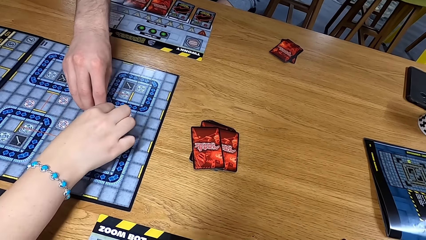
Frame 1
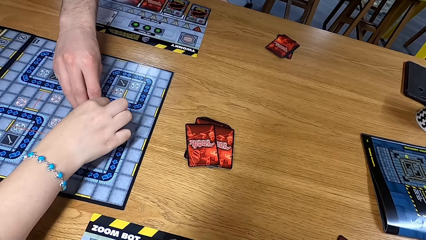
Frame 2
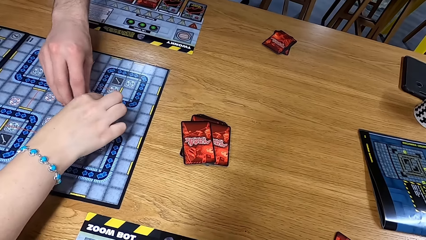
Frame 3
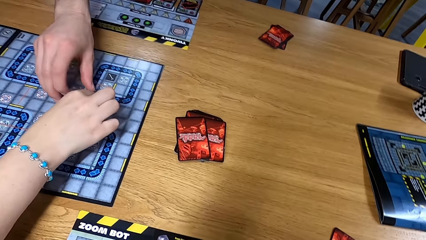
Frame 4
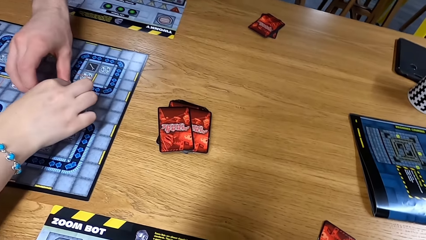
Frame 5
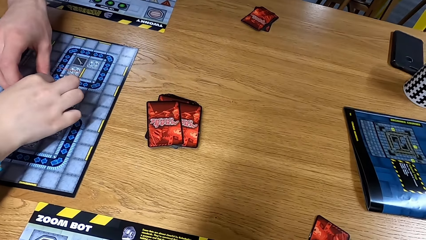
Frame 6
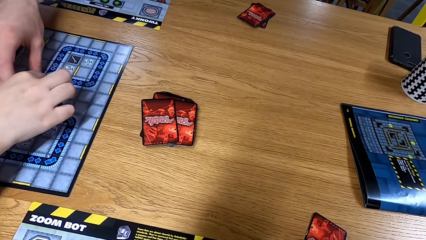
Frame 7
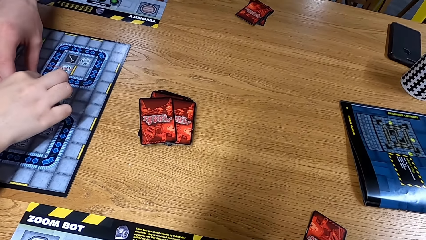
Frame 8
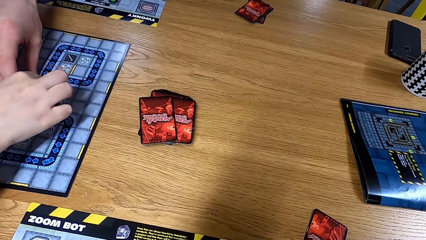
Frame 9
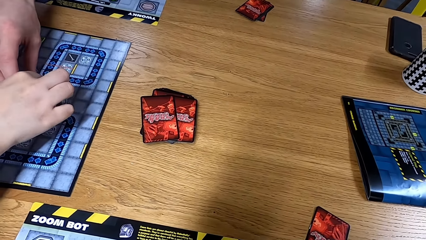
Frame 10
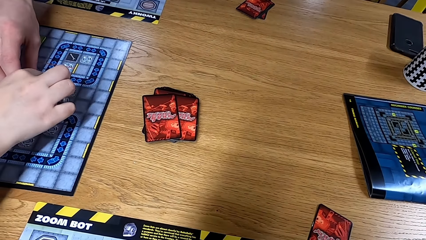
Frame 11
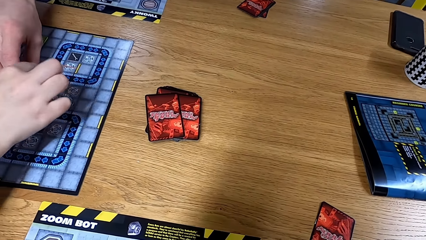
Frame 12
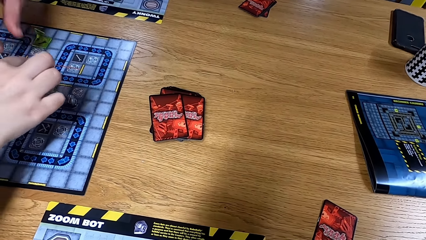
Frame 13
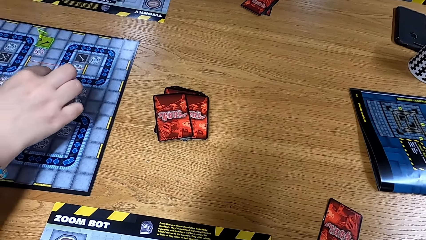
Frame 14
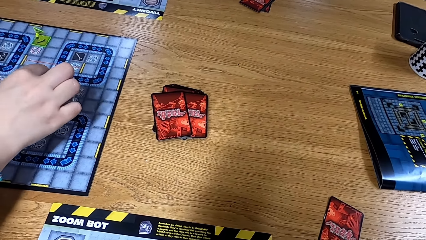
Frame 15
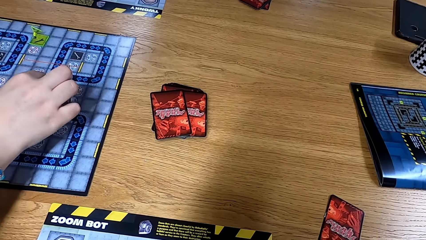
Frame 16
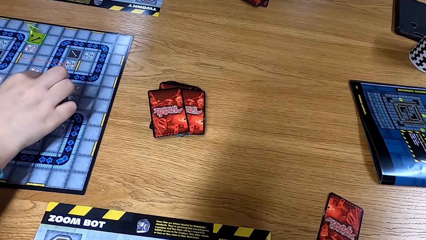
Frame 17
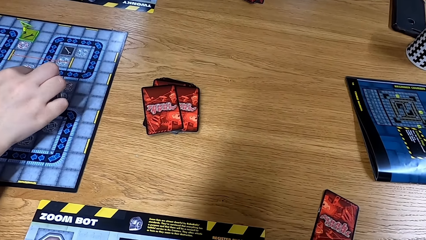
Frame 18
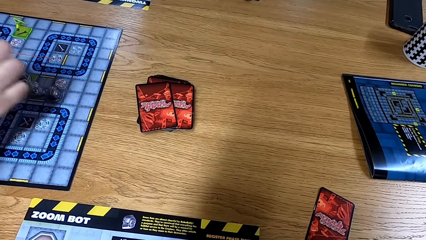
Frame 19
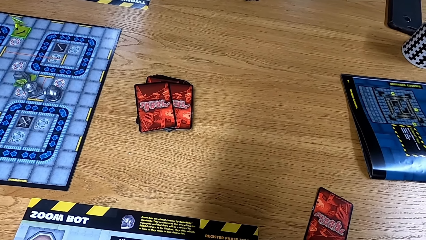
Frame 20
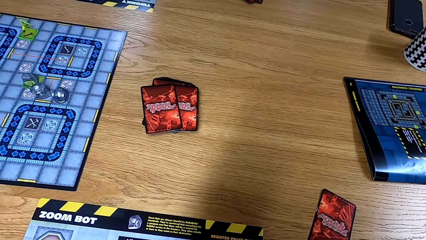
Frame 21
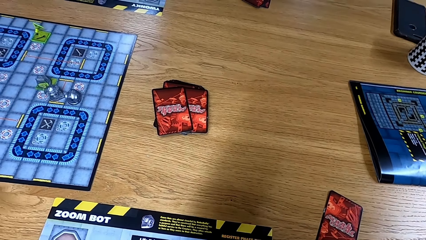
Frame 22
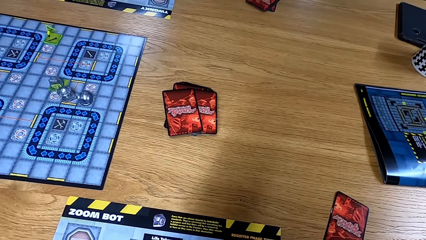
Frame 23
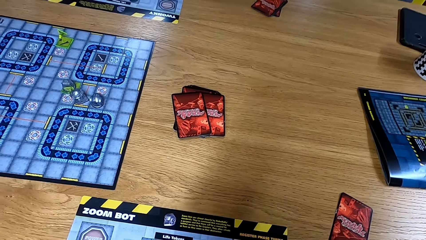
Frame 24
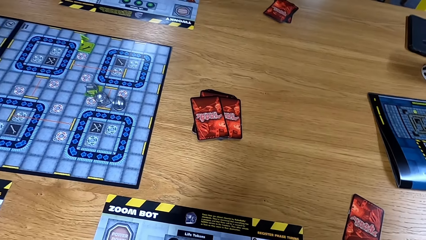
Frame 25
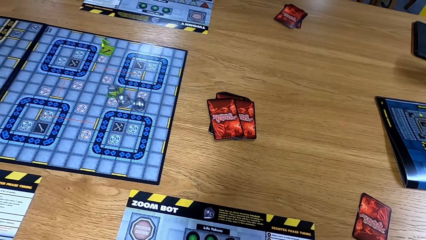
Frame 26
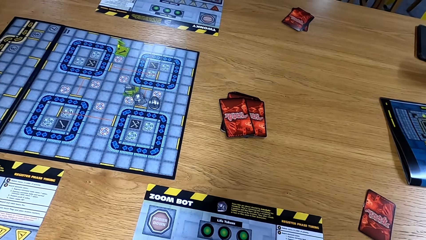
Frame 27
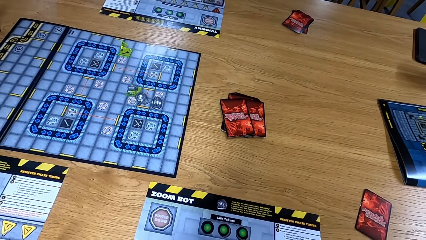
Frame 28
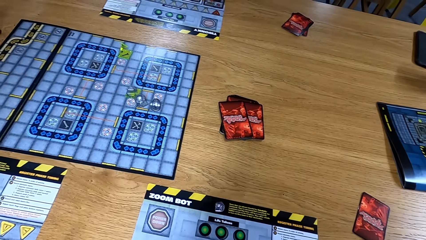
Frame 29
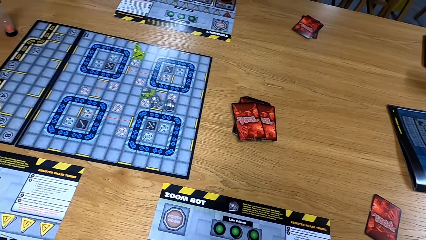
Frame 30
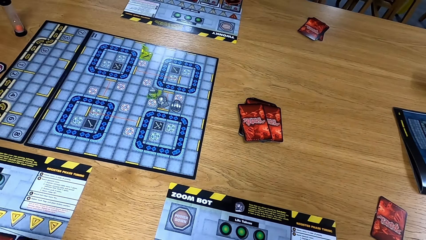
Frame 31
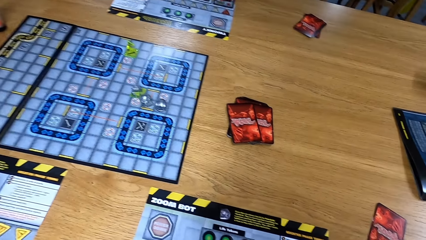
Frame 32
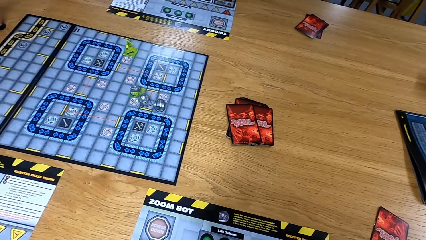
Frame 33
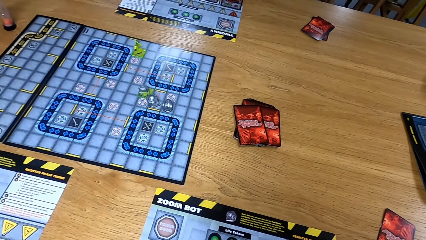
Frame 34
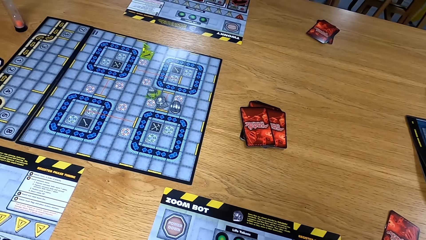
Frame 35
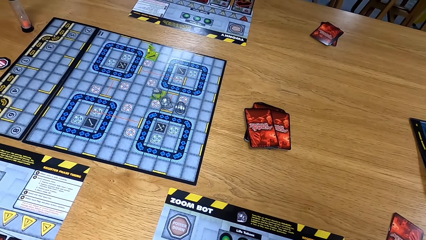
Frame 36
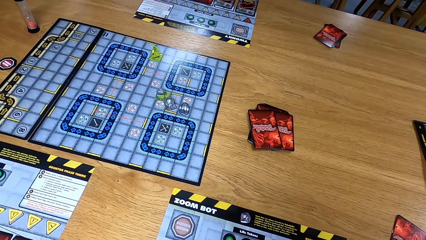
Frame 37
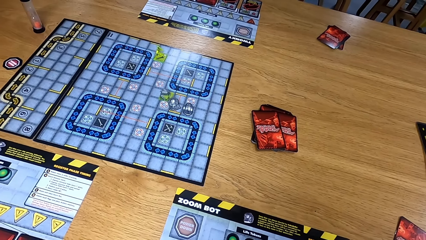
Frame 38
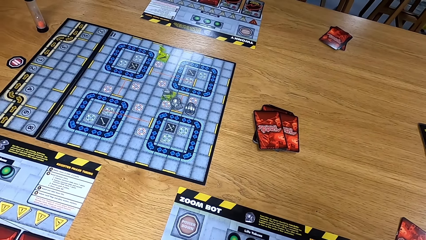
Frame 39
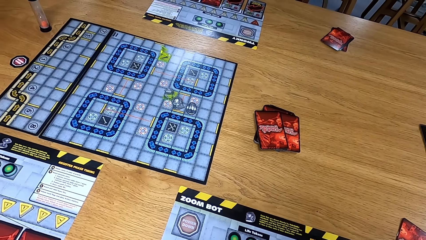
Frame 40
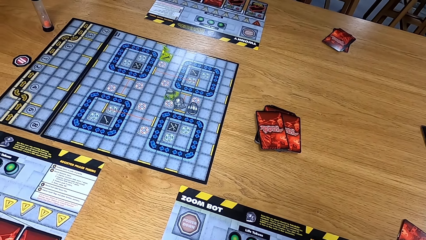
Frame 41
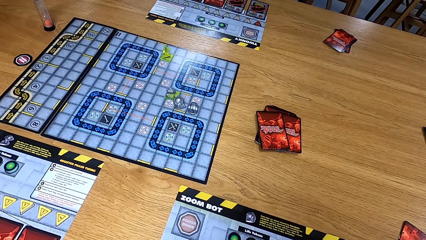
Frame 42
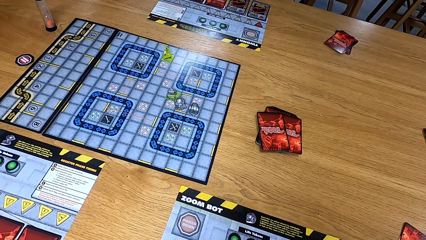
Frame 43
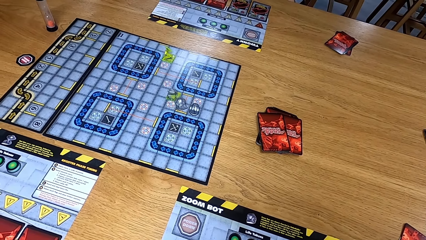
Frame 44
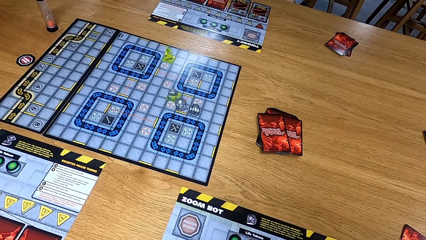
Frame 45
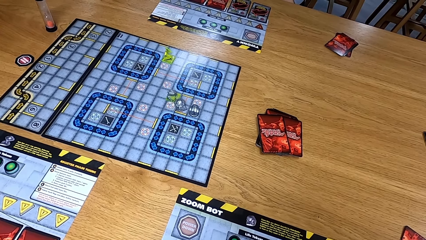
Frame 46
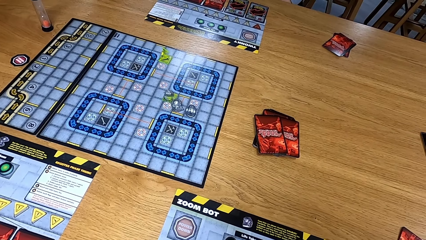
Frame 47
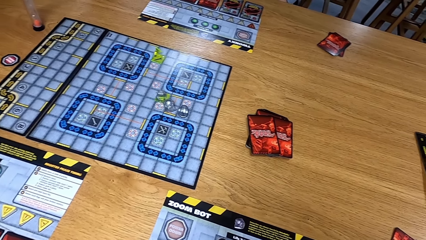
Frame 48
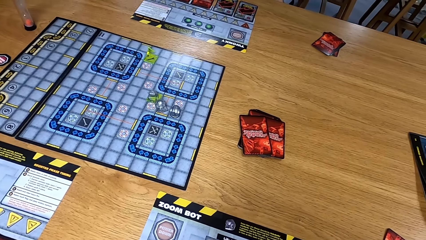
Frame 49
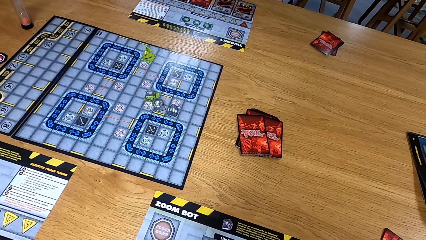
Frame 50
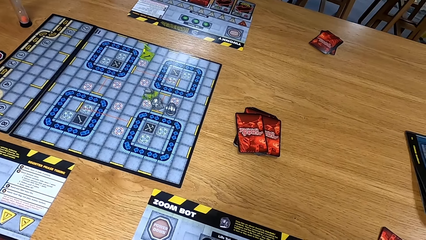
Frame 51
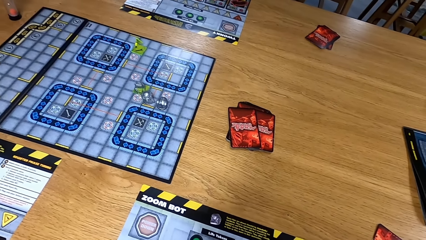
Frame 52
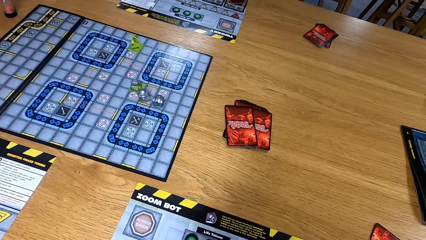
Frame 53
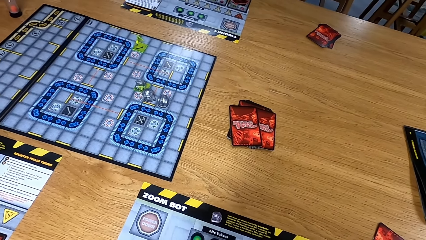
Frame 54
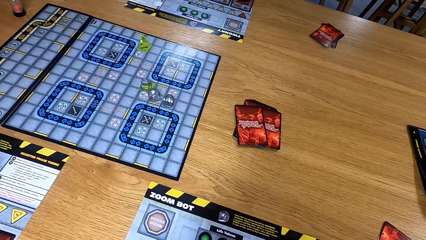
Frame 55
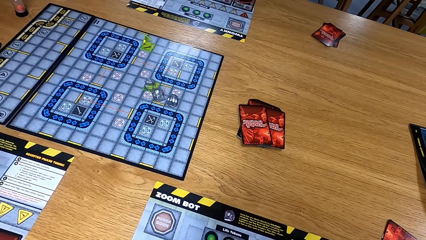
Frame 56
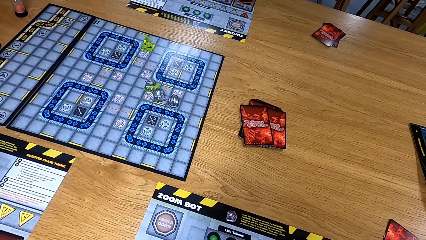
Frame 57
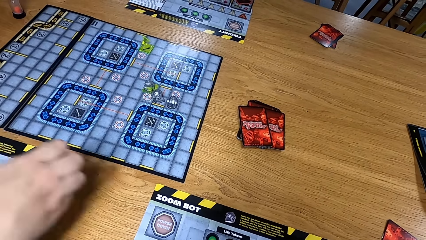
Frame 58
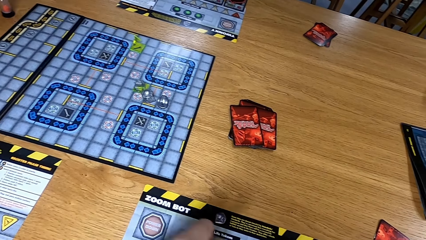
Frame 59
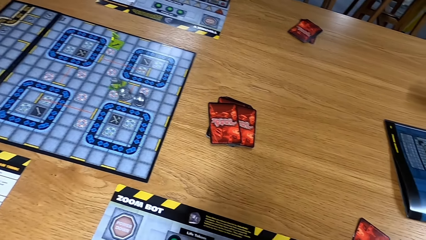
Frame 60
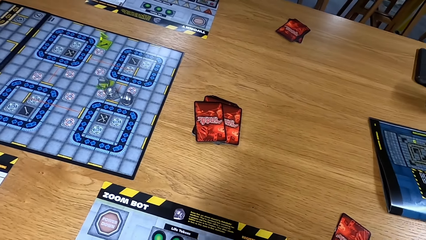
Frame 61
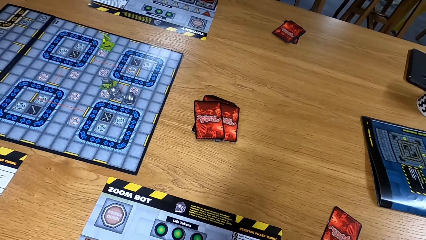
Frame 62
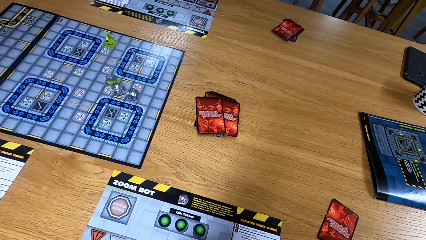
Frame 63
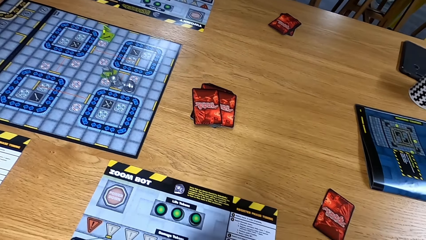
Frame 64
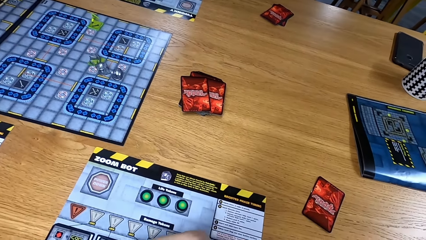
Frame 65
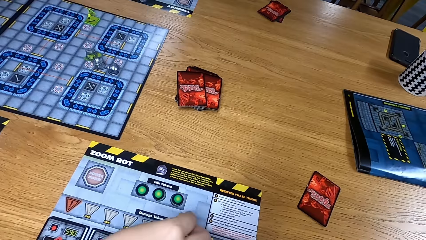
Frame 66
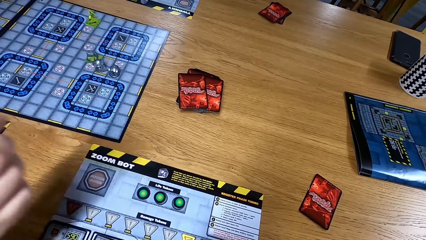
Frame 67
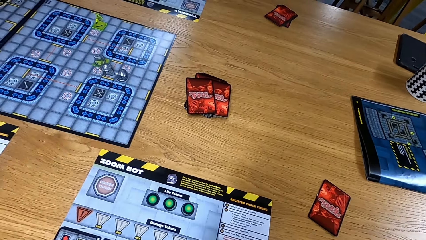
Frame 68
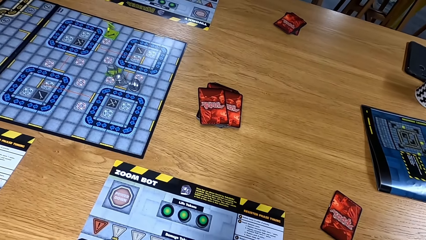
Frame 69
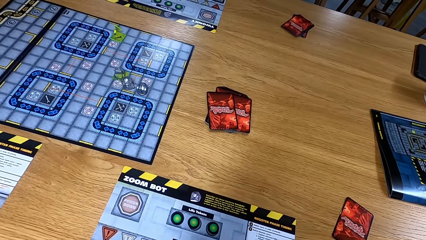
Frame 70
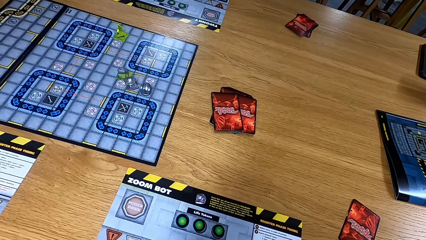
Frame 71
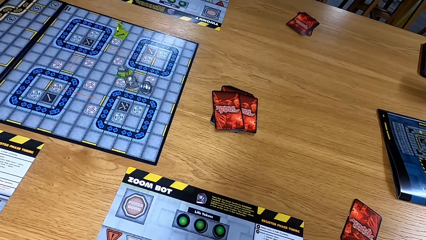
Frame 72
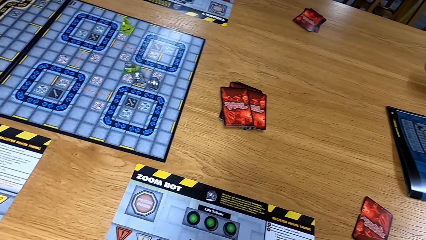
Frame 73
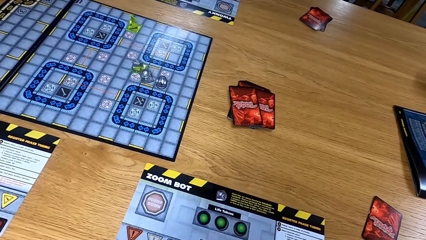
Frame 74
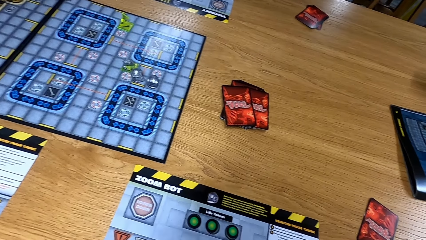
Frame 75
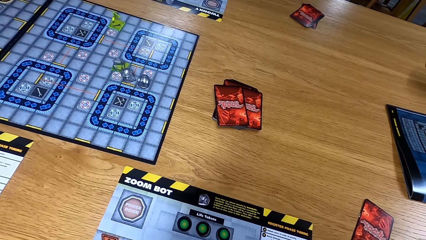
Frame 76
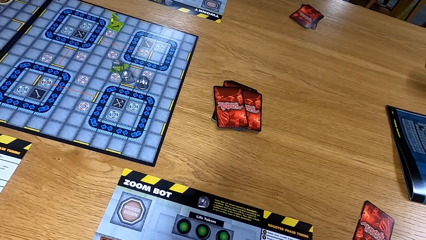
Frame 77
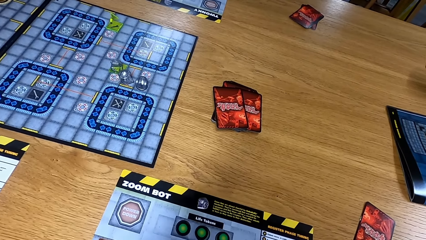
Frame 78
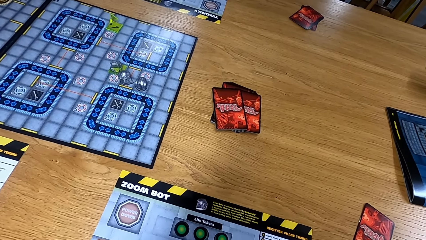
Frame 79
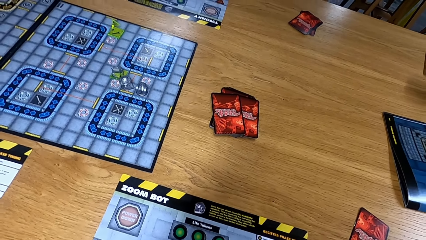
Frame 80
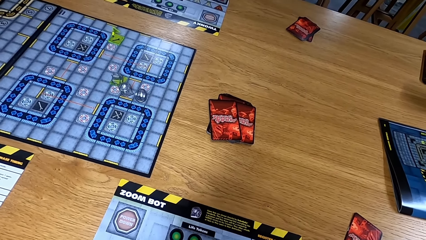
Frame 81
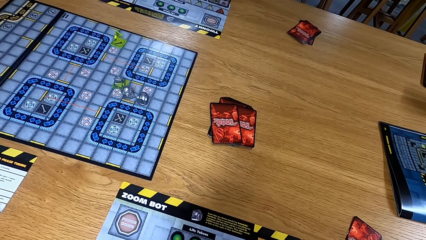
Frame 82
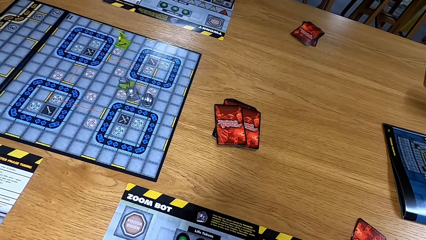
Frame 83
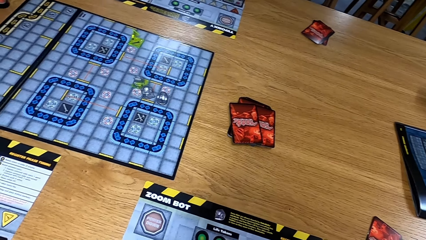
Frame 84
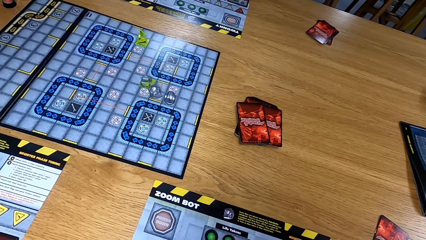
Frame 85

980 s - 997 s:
A man moves the dice. The man turns the path tile on the game board. The camera wearer looks at the table. The man moves a hand. The camera wearer looks at the table.
